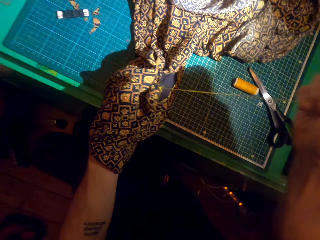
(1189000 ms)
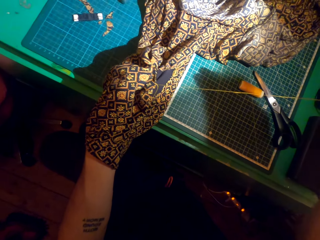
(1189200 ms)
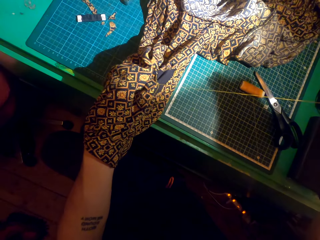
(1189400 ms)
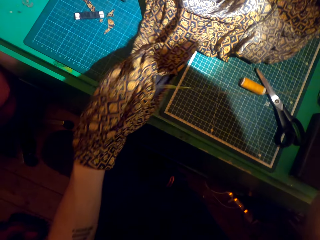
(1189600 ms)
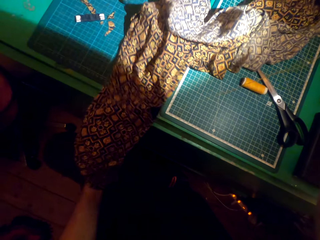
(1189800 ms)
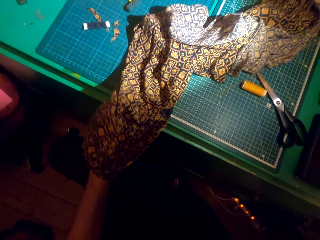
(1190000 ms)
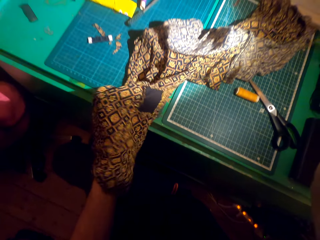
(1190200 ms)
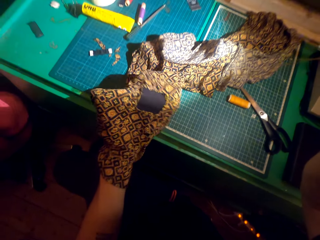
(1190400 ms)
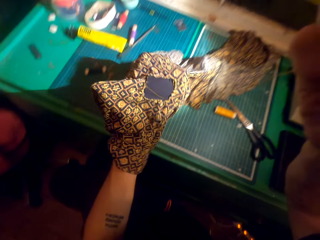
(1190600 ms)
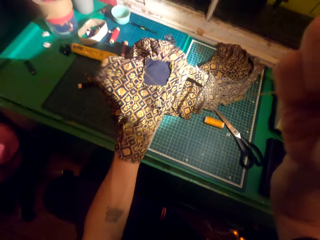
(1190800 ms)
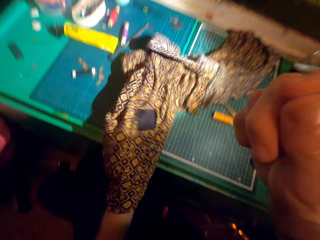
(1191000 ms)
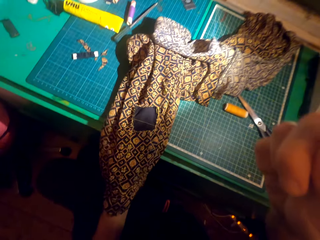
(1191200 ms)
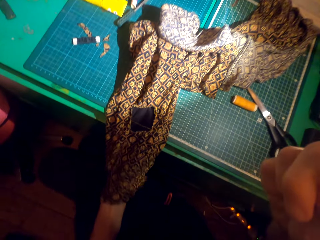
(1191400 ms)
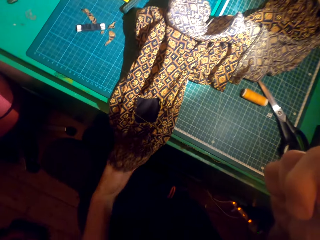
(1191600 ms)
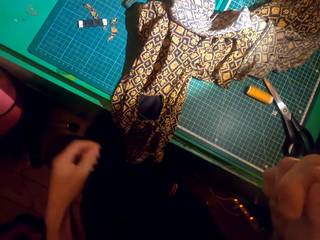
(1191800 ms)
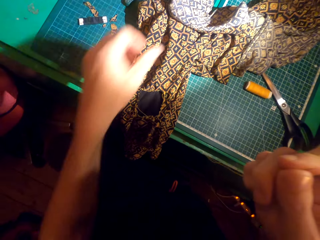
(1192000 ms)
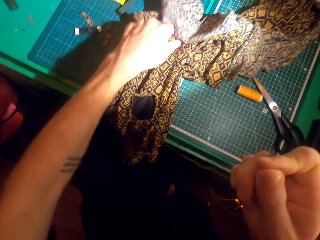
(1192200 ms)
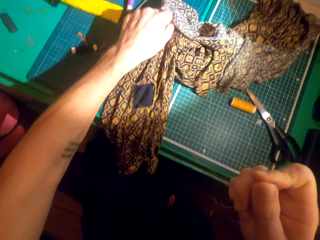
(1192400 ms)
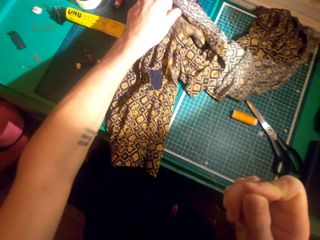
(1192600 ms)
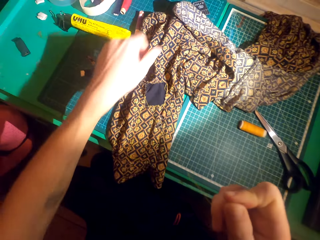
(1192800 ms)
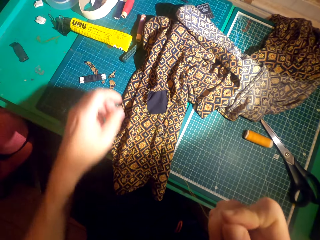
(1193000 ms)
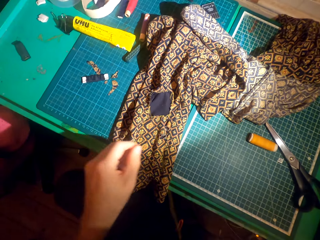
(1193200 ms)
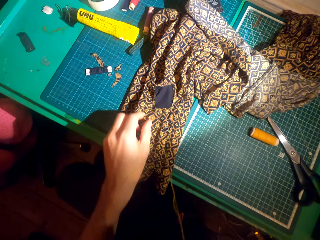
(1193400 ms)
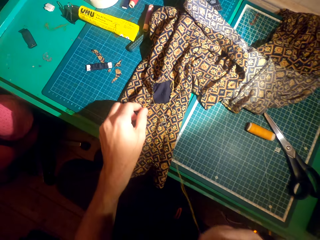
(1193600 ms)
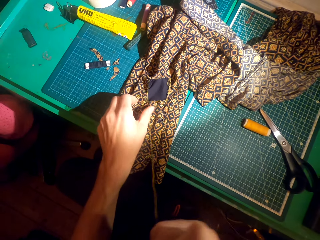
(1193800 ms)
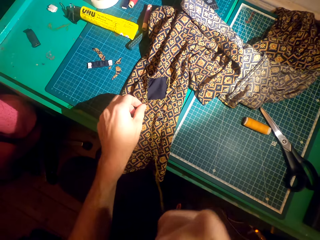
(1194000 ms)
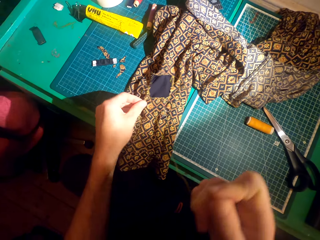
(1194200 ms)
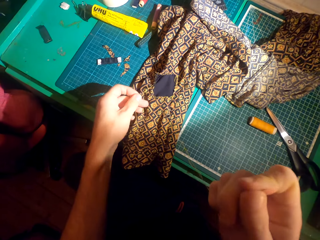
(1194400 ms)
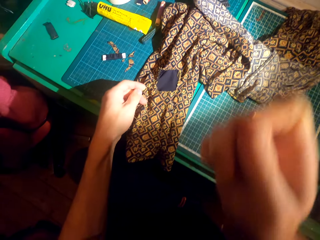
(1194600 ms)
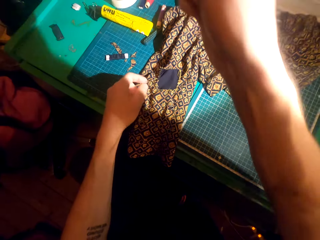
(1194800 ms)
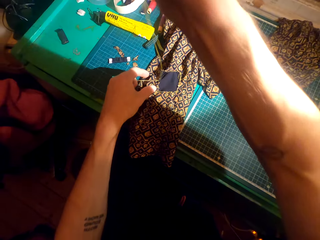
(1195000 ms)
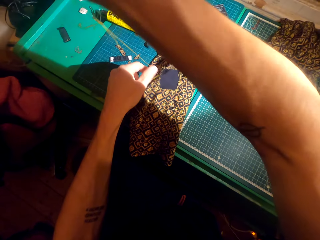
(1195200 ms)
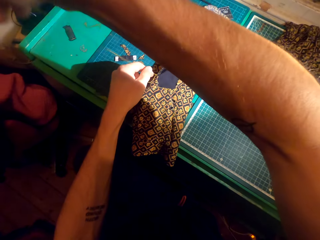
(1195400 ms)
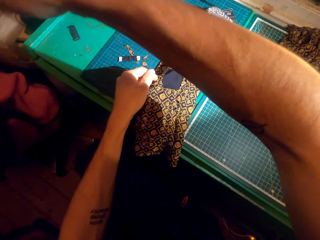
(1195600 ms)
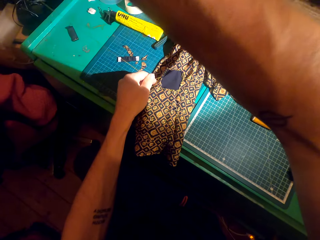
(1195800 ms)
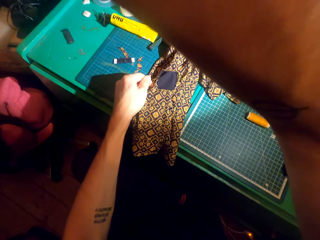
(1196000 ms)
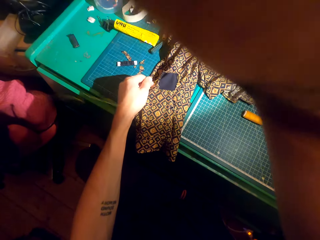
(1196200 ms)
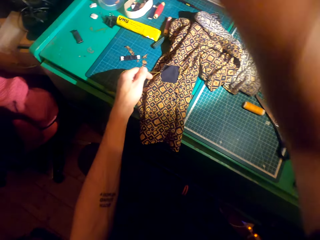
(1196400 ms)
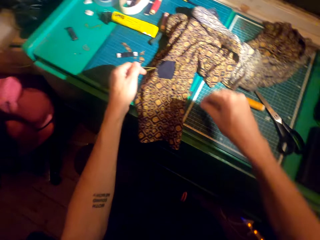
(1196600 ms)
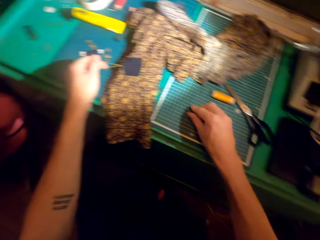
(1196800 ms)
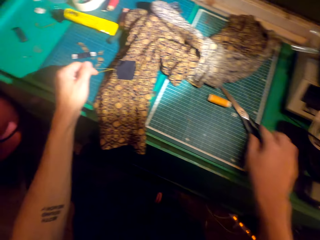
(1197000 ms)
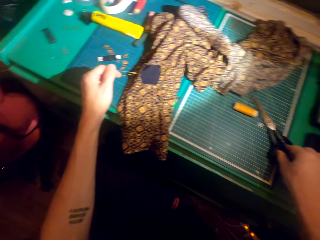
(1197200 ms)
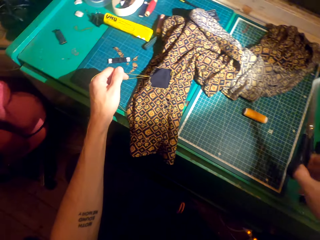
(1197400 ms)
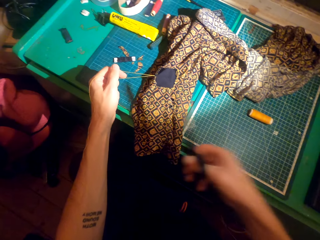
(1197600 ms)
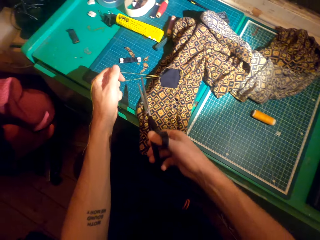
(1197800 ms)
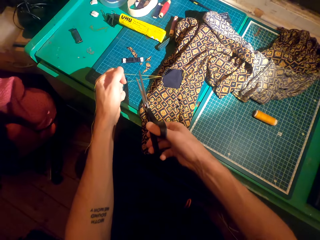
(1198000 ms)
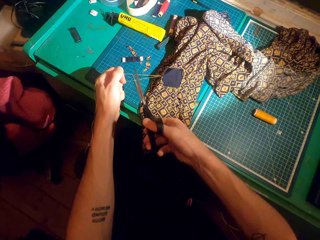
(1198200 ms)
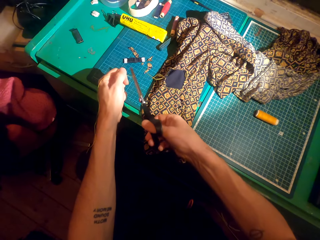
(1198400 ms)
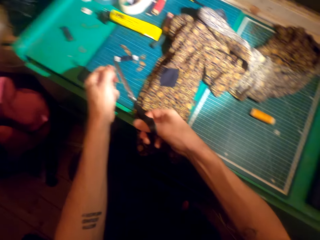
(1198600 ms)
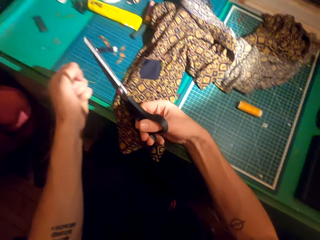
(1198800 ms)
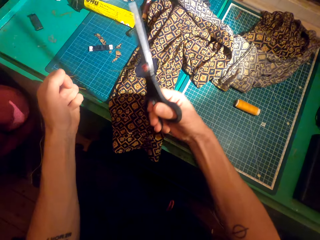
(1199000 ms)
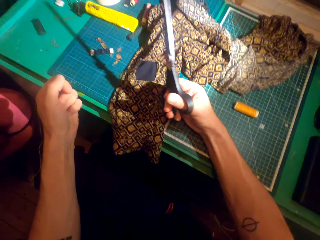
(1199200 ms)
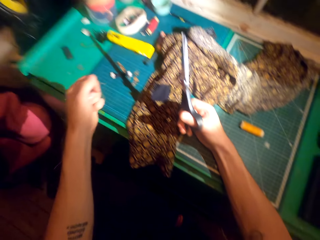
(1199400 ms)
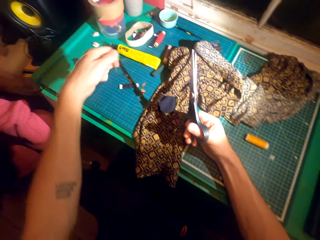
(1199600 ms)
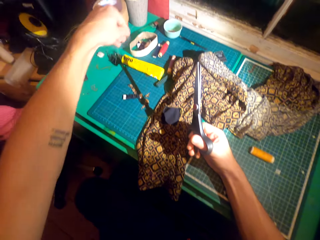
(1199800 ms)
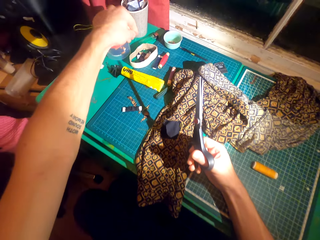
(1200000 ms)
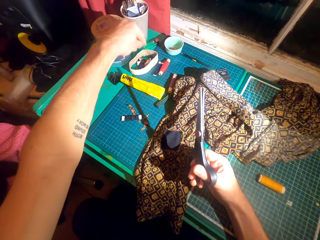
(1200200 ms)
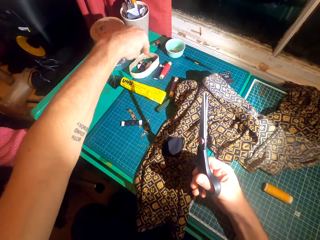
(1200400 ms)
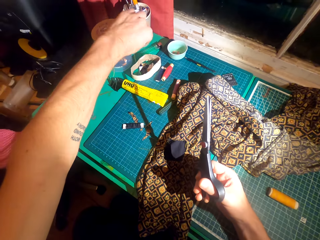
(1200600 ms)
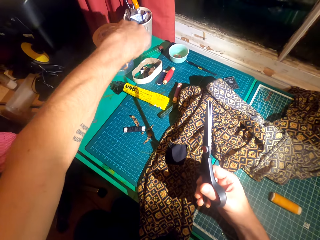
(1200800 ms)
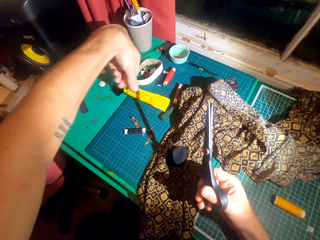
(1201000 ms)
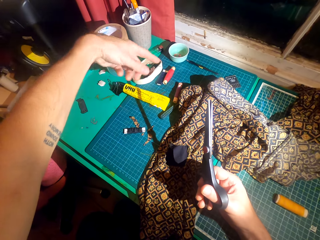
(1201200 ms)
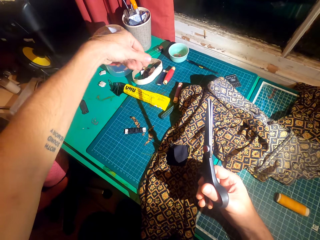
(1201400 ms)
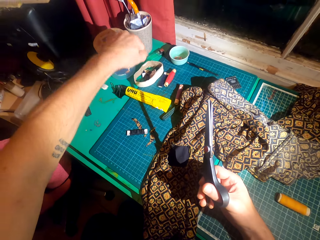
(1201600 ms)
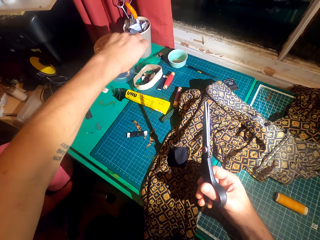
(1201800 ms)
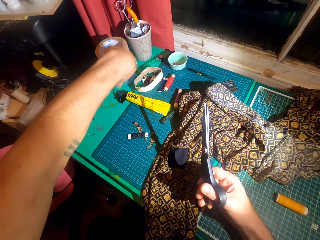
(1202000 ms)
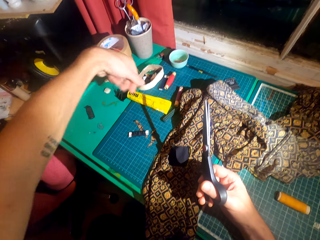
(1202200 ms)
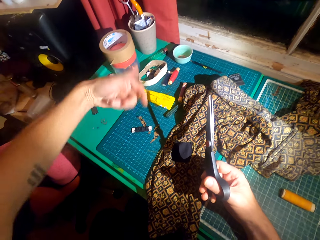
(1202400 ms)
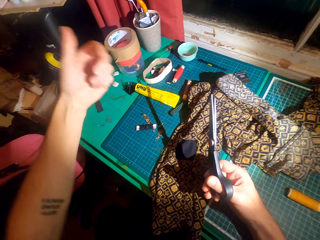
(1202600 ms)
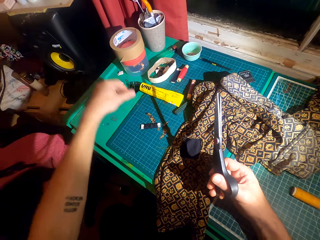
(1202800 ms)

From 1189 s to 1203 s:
The camera wearer adjusts the cloth. They remove the hand from the cloth. They pull the cloth. They adjust the thread. They remove the needle from the thread. They place the needle on the table. They pick up the pair of scissors from the table. They cut the thread. They coil the thread. They put the thread on the table.

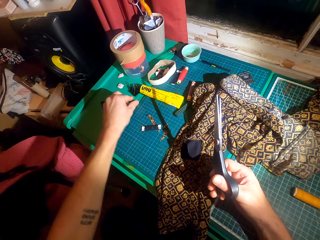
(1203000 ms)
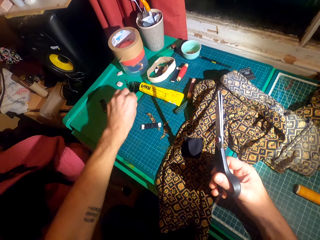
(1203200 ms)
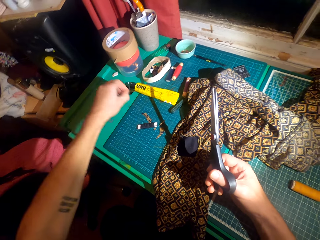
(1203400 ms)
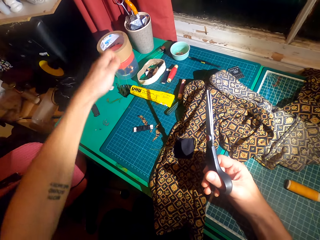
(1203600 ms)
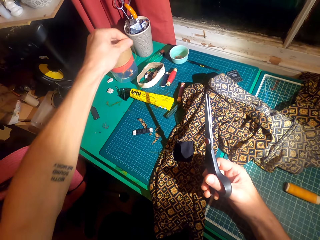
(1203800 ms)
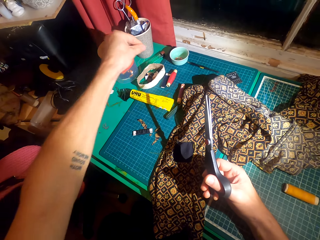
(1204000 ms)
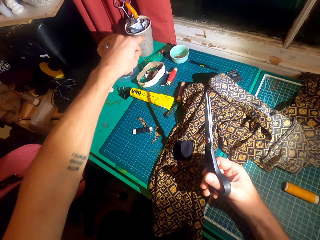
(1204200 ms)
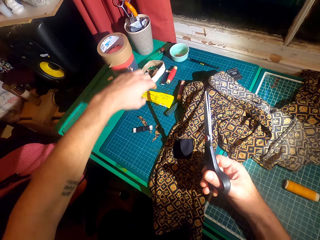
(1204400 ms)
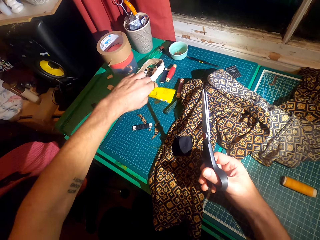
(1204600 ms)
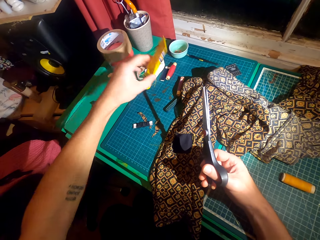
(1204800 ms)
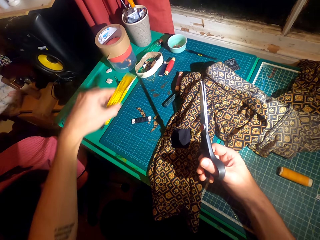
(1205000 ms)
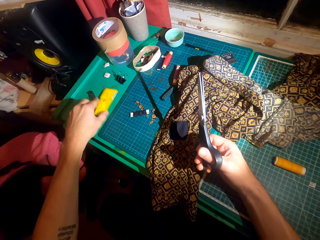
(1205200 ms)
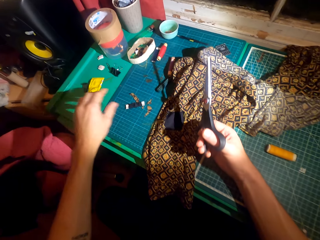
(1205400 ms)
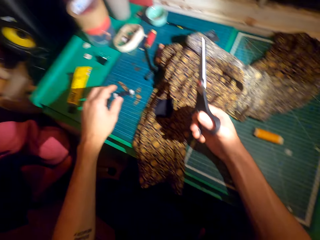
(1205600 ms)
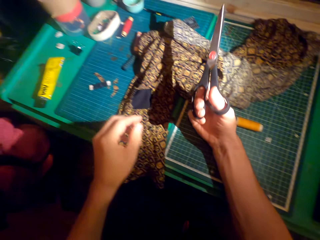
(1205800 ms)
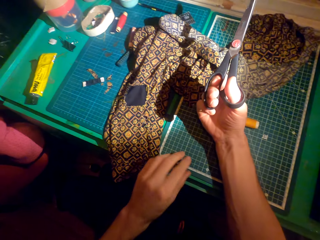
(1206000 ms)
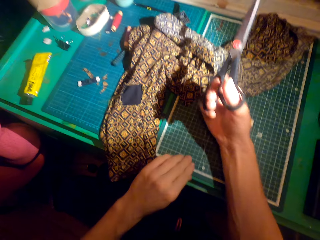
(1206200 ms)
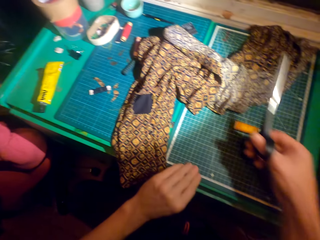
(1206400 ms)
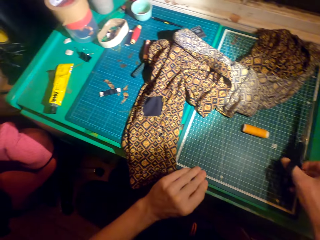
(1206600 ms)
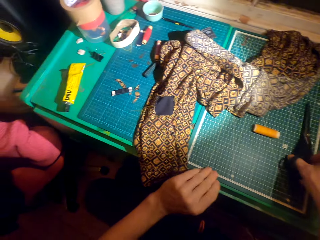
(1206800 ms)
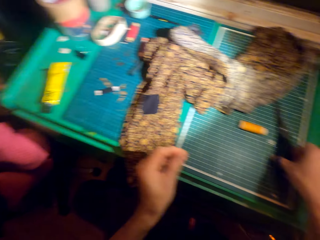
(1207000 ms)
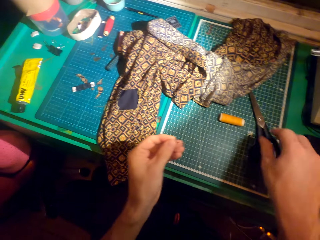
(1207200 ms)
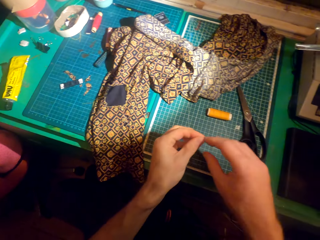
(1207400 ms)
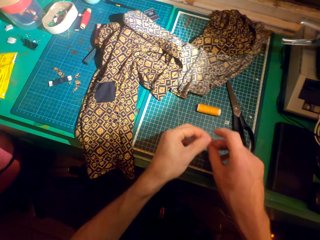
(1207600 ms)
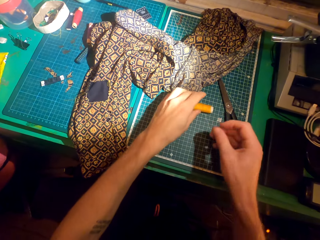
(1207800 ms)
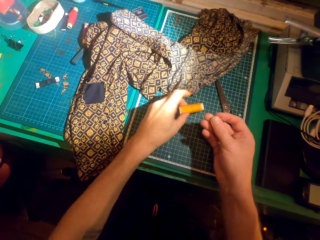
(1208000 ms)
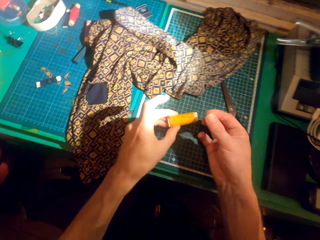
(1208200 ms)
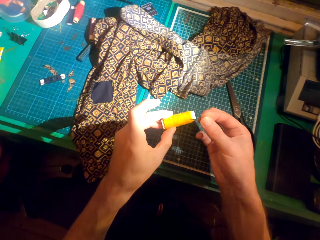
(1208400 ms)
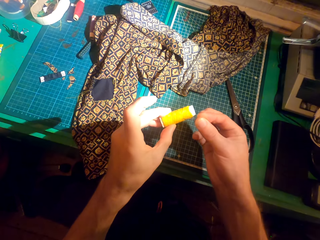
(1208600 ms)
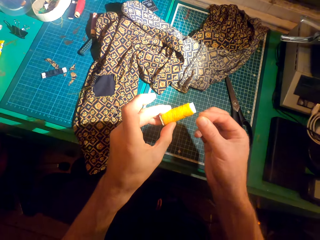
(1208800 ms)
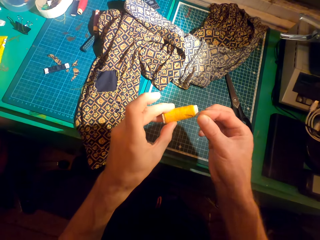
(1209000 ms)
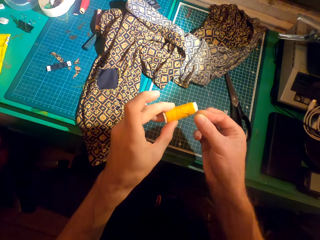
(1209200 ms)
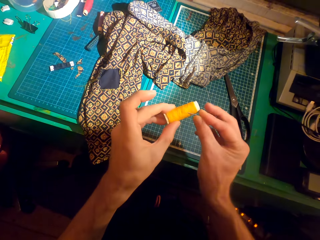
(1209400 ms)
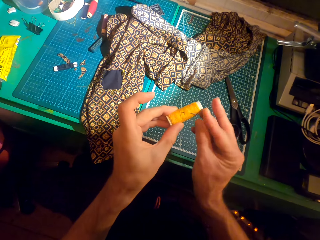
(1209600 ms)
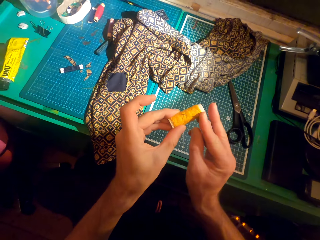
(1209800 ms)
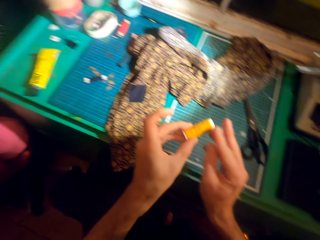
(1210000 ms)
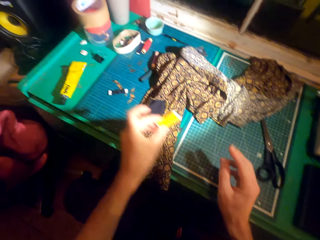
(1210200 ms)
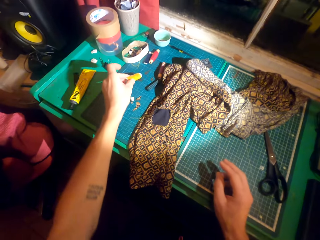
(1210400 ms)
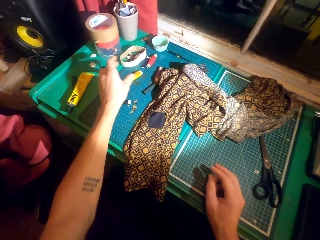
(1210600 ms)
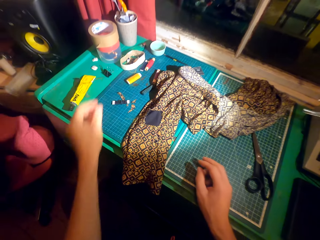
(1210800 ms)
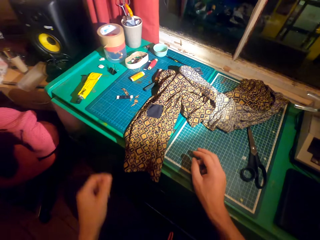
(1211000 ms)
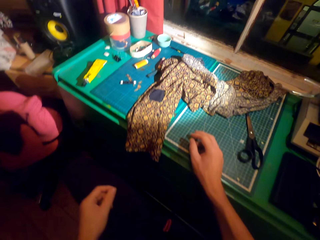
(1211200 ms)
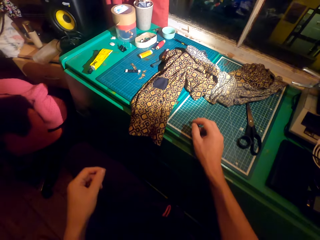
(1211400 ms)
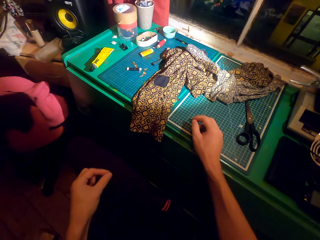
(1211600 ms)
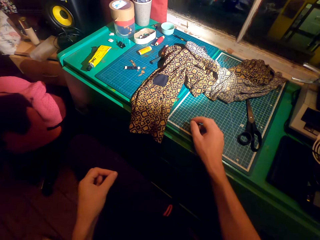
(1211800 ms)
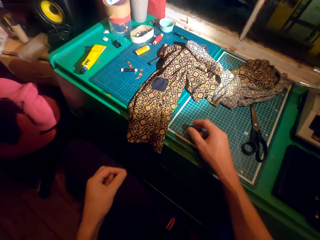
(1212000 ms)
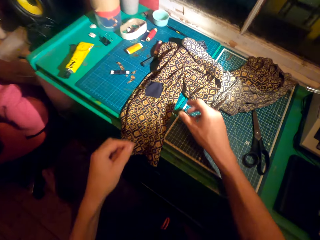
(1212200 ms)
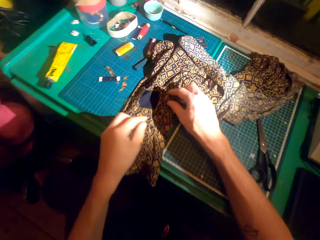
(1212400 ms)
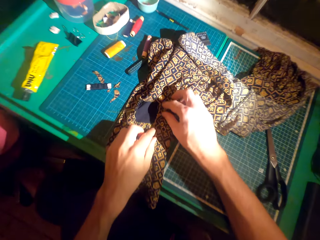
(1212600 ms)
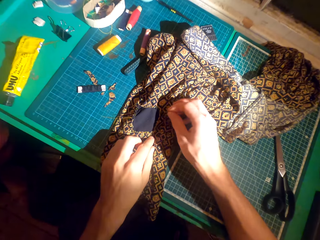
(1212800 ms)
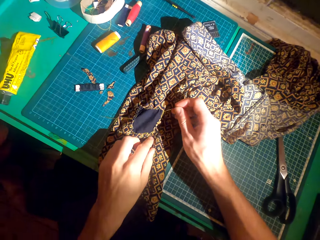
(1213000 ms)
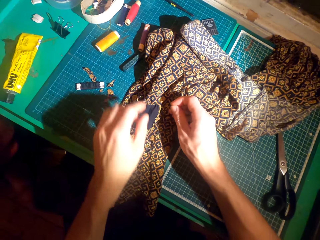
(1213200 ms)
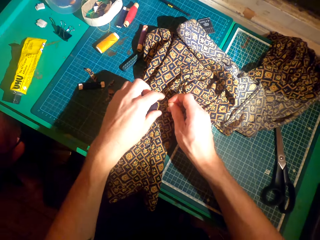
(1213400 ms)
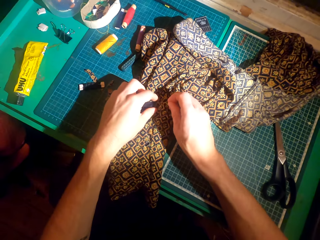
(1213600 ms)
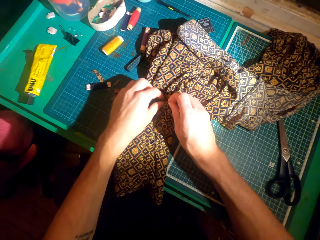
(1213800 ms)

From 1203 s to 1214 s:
The camera wearer picks up the piece of the thread from the working table. They drop the piece of the thread on the working table. They pick up a glue tube from the table. They throw the glue tube on the table. They pick up a needle from the table. They place the scissors on the table. They pick up a thread roll. They stick the needle on the thread roll. They place the thread roll on the table. They adjust the thread on the cloth.
